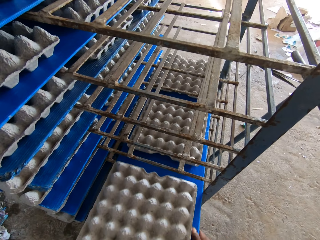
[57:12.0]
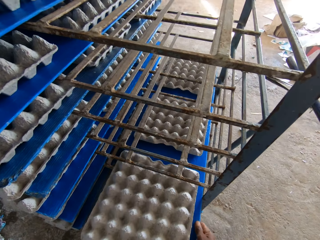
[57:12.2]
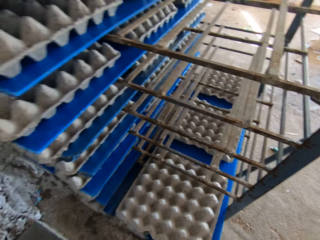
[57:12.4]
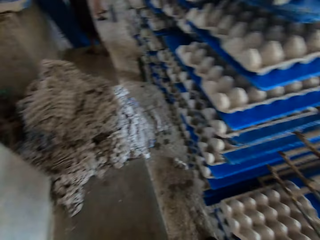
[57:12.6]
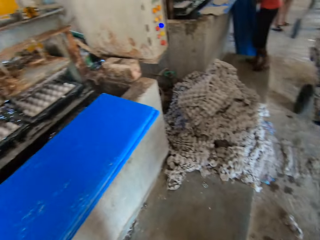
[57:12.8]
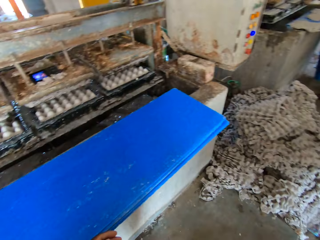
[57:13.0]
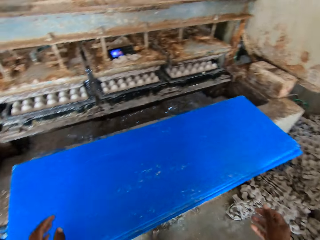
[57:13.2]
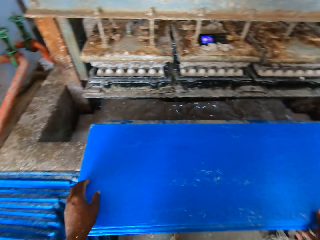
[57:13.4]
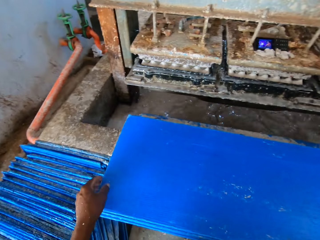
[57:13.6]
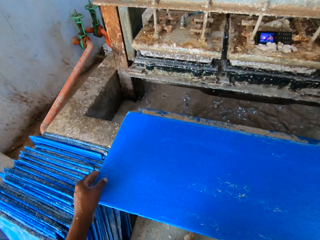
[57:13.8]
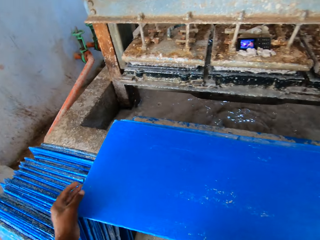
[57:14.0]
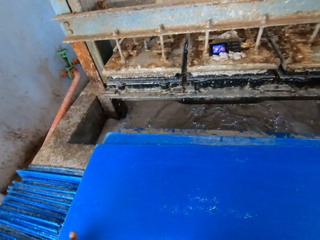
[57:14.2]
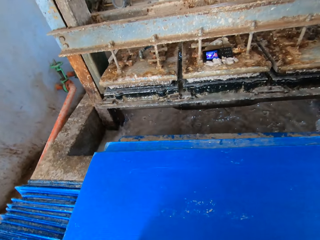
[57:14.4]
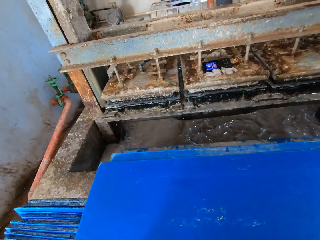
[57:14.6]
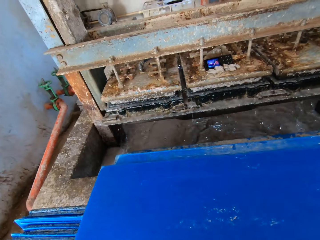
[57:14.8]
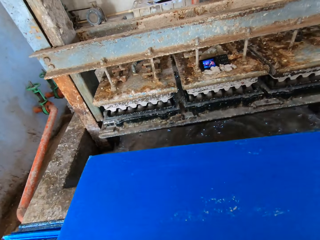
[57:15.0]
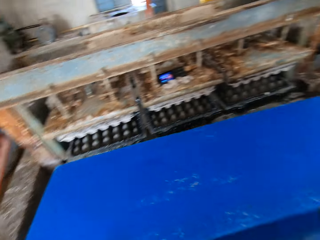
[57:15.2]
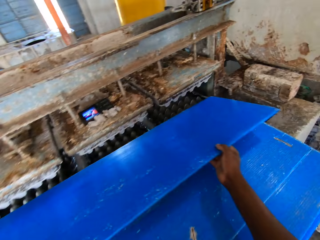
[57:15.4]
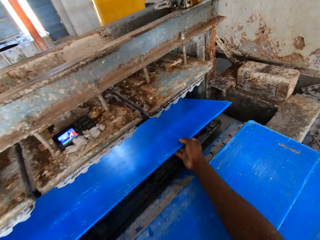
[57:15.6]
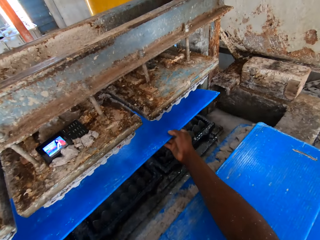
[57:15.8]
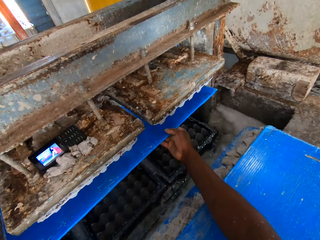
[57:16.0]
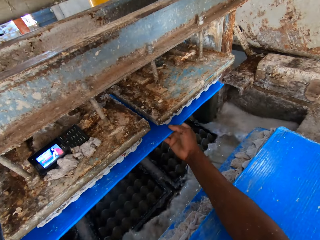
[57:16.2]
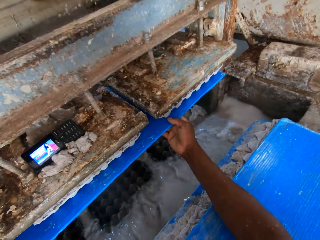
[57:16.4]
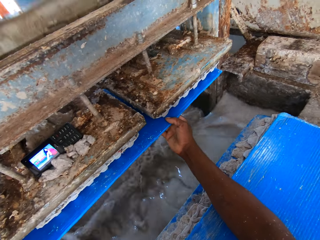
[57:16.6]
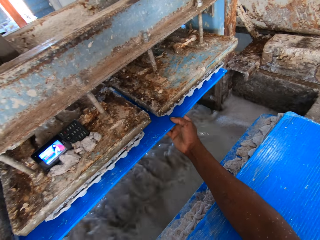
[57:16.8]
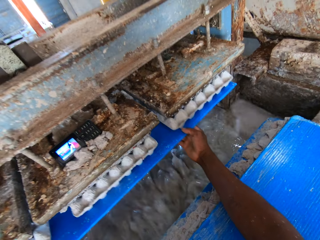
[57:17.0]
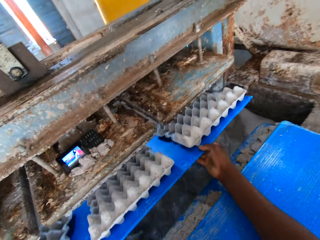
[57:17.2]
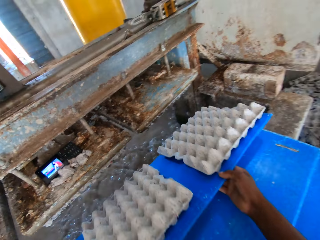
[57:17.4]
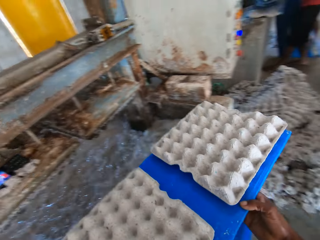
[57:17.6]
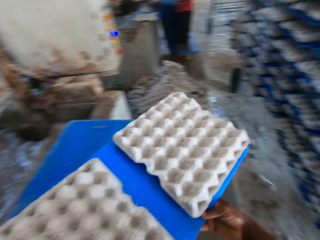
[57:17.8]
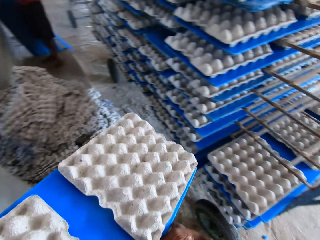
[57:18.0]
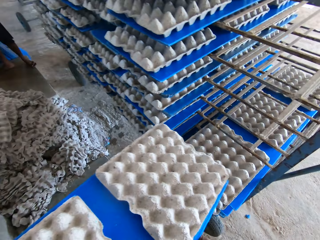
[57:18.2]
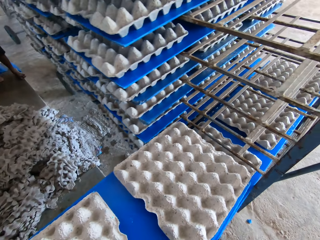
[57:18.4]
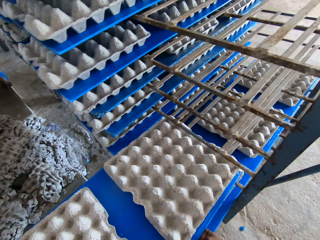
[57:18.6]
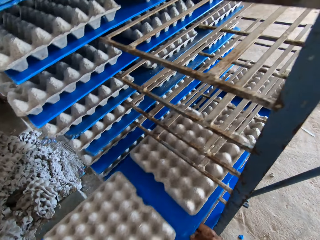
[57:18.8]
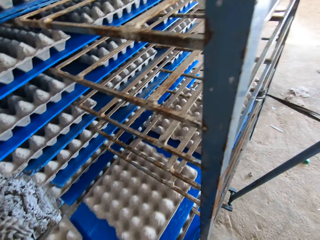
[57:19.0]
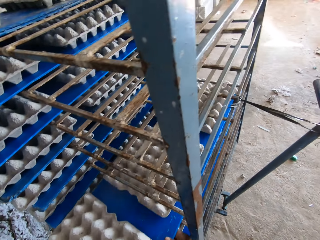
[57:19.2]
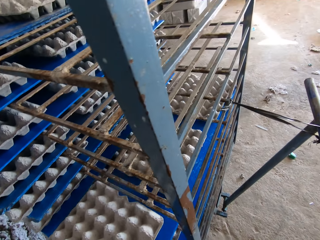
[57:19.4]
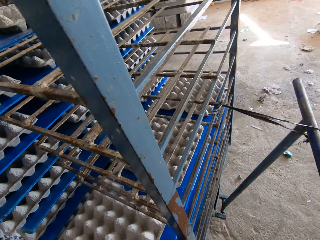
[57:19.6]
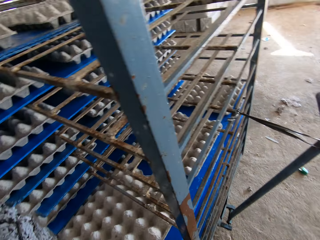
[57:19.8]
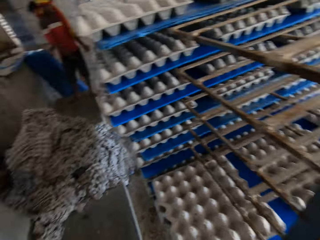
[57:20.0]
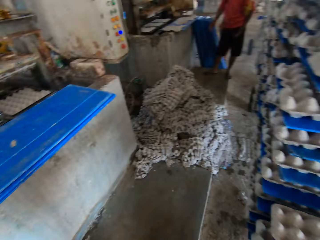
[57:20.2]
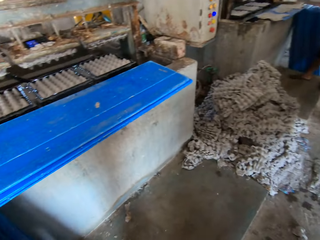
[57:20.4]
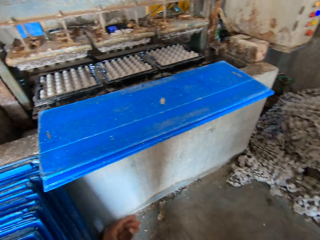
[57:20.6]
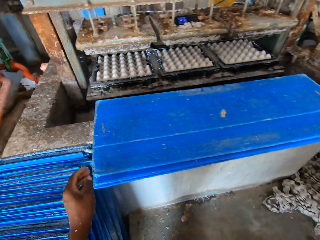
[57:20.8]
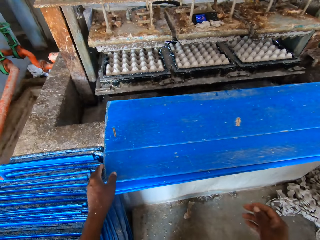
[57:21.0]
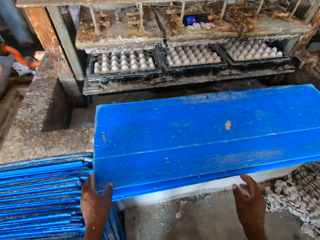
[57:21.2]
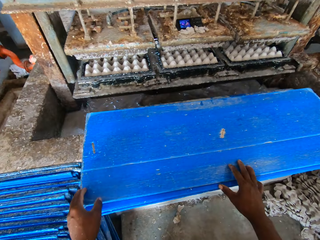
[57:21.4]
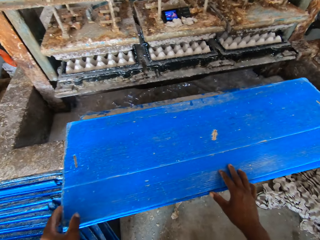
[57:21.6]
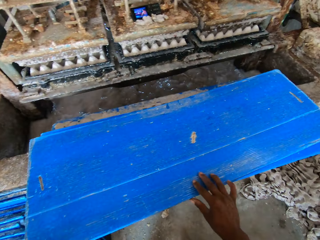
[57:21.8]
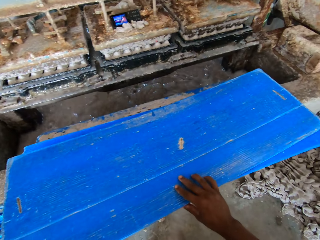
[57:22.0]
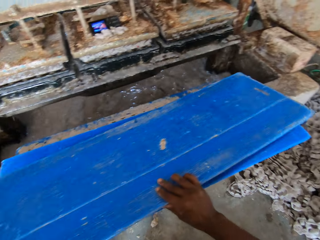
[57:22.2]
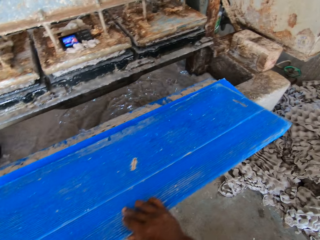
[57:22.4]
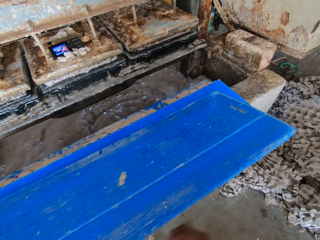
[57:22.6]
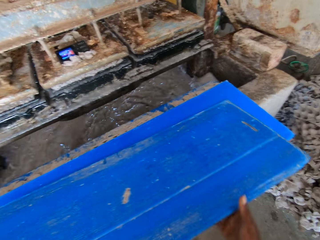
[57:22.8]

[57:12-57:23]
The camera wearer takes the board. They move the board to the machine. They move the board with crates to the stand. They take the board.

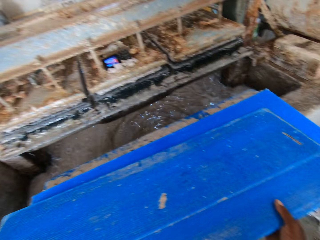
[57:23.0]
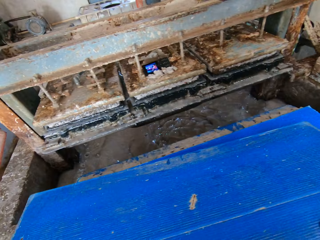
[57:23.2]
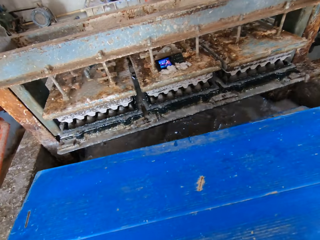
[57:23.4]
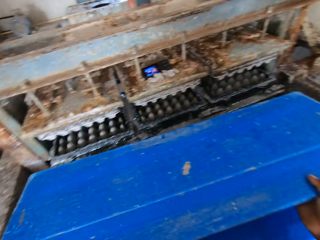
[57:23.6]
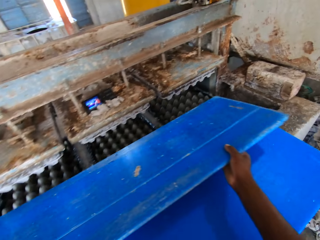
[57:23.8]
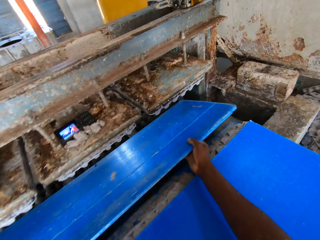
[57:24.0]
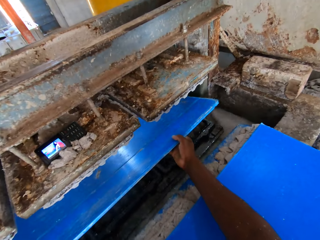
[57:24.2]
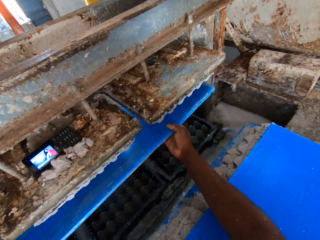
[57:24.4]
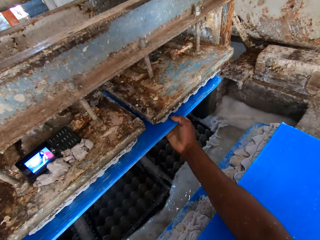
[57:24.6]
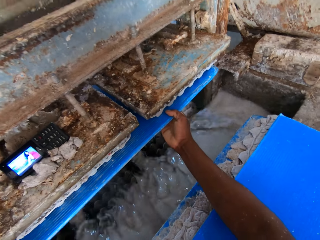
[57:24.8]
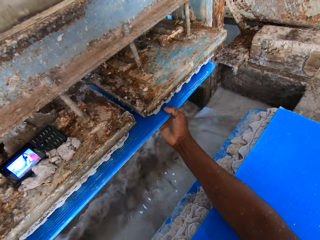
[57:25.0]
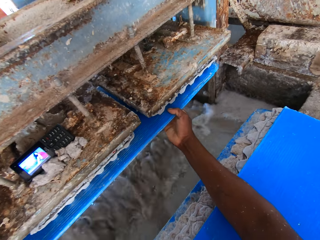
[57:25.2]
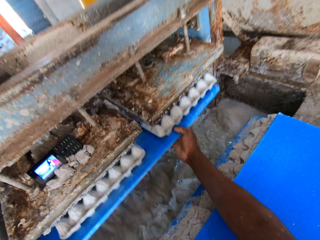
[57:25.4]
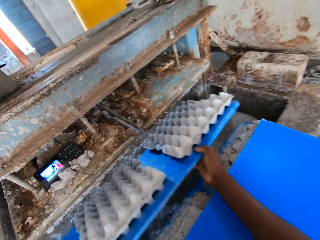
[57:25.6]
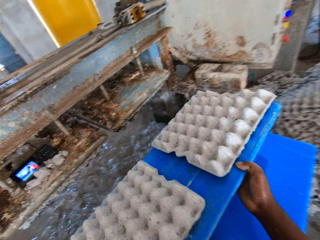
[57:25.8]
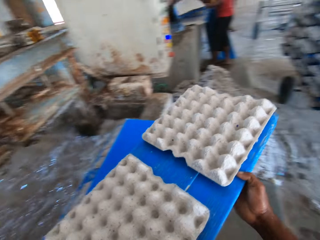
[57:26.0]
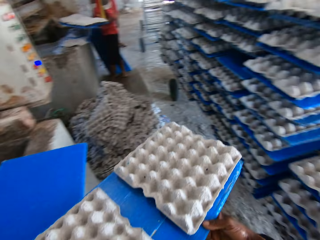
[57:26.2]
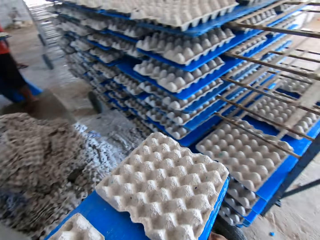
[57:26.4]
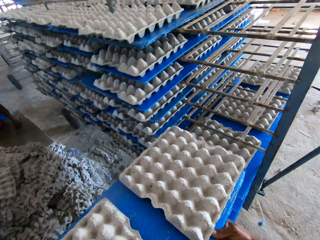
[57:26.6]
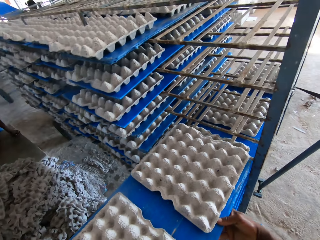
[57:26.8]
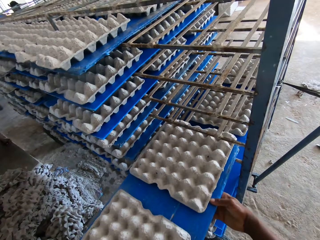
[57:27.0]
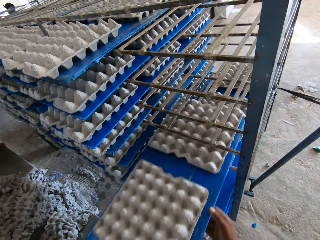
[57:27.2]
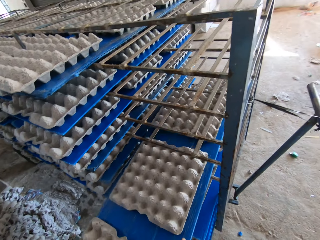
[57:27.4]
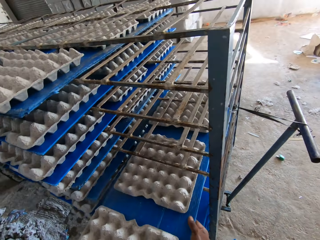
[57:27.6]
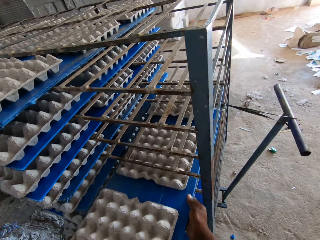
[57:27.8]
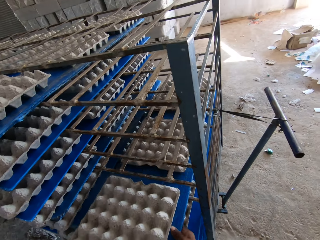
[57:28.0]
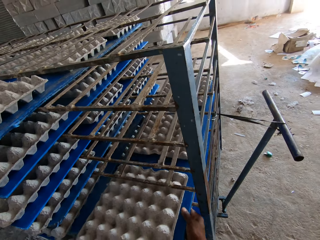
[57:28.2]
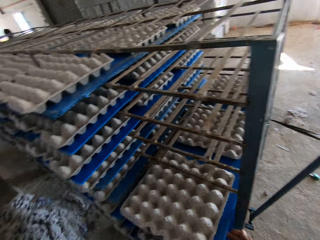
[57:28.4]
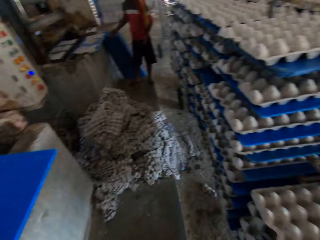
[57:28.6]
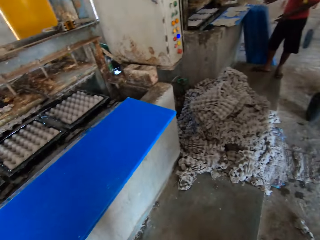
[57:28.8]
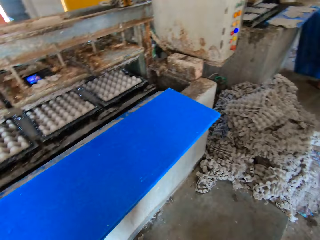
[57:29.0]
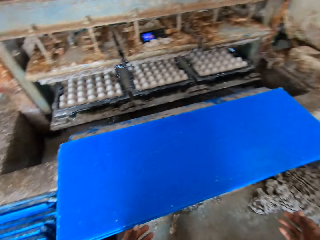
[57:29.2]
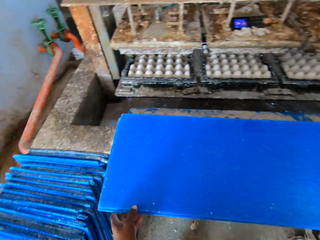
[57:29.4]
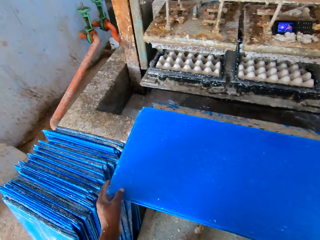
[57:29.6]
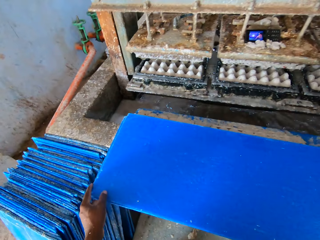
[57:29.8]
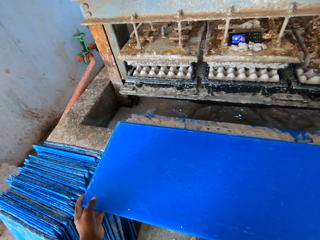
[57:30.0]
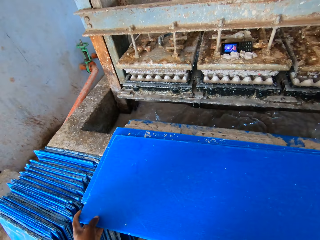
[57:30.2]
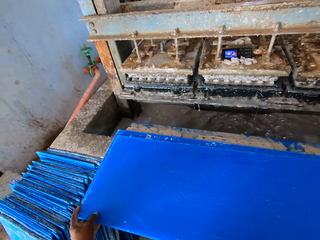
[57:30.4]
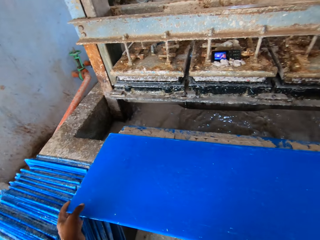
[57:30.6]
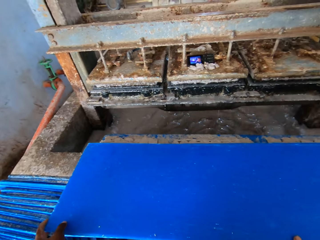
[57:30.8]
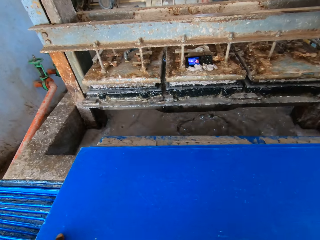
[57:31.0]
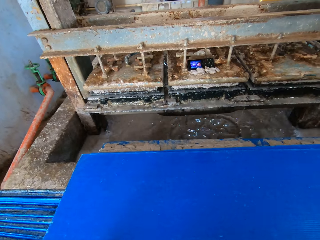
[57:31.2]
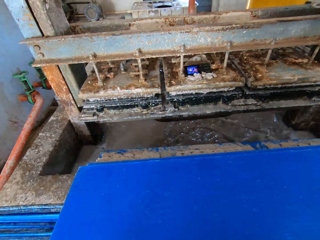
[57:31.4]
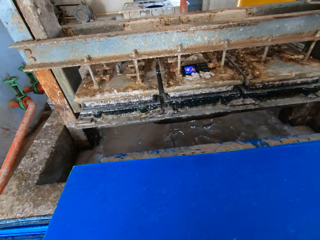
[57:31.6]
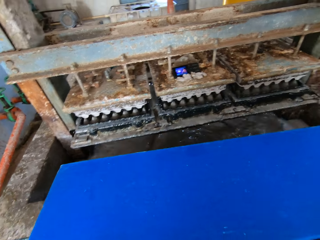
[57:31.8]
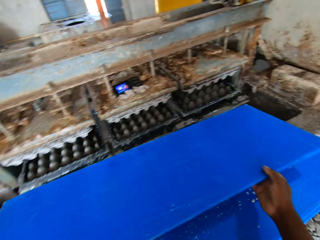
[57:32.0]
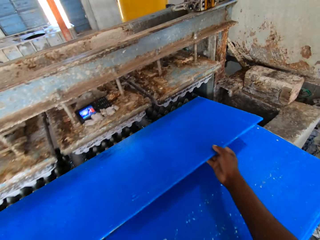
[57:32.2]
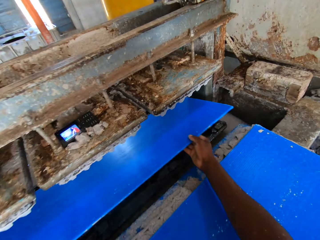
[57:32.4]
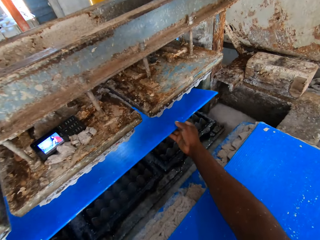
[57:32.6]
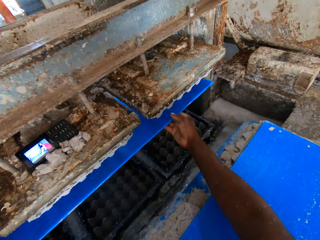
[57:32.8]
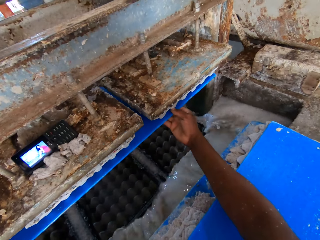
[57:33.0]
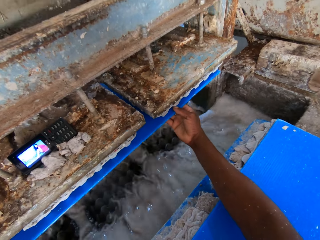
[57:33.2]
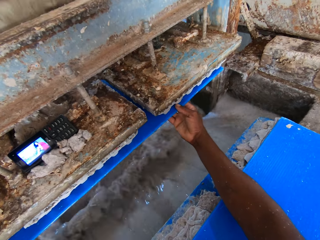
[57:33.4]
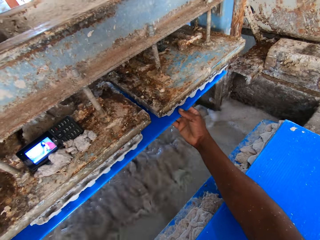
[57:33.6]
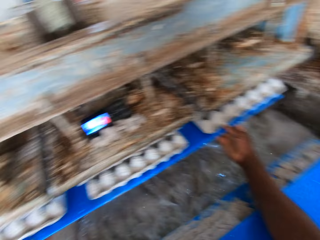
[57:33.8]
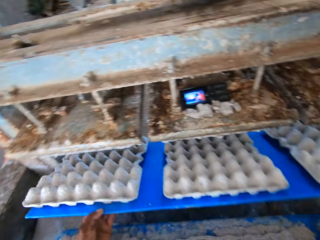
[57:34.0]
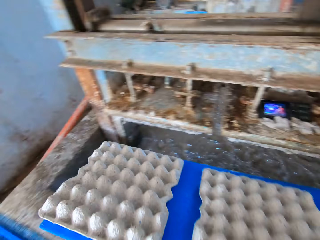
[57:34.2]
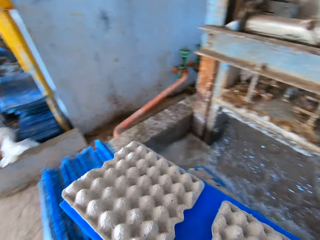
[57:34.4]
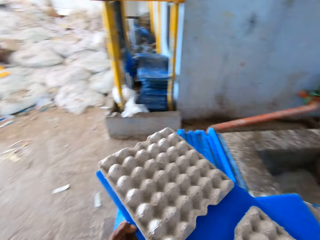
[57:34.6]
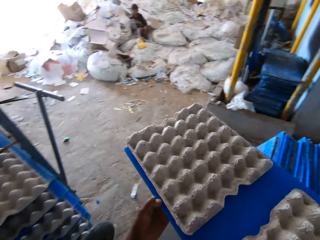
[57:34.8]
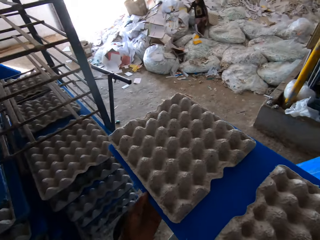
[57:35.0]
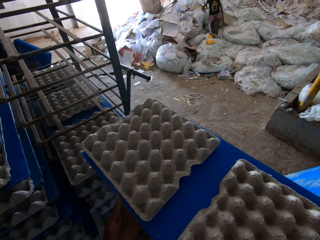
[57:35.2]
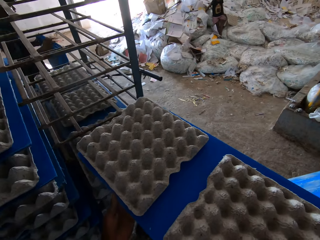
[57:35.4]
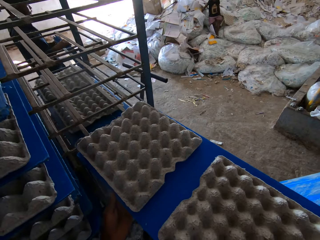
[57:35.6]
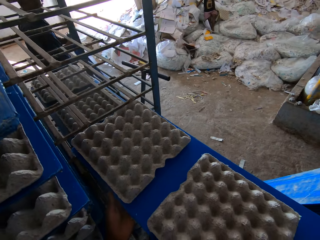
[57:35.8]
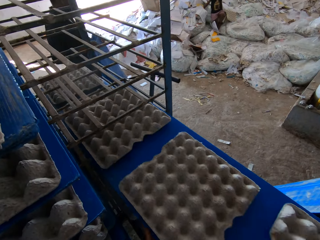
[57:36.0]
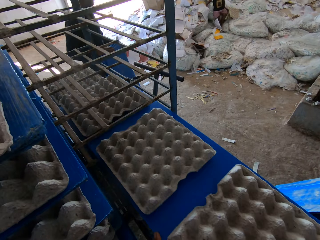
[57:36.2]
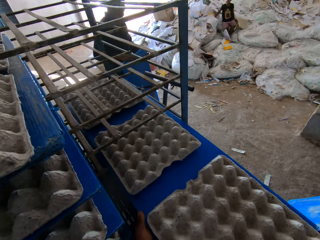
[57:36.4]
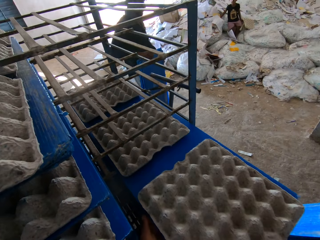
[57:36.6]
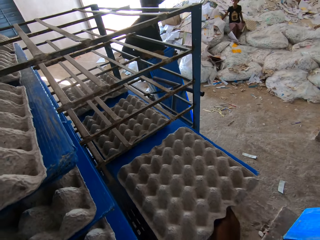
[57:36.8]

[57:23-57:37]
The camera wearer moves the board to the machine. They move the board with crates to the stand. They take the board. They move the board to the machine. They move the board with crates to the stand.
